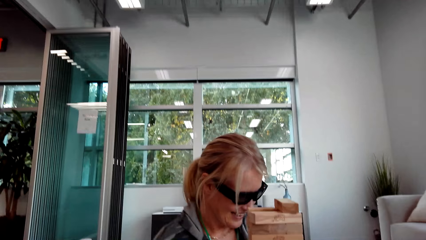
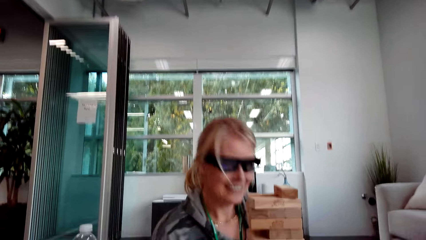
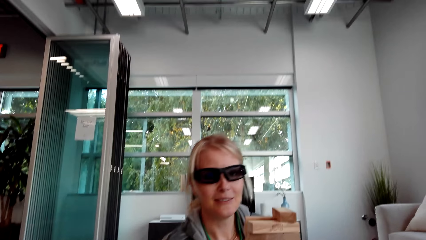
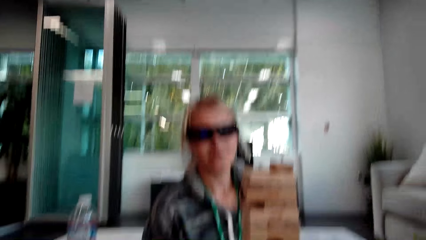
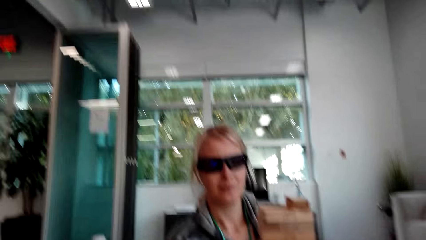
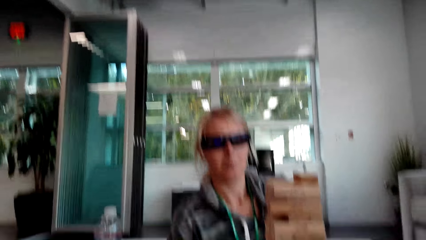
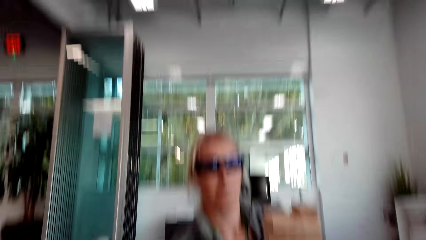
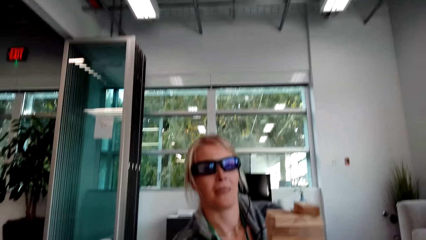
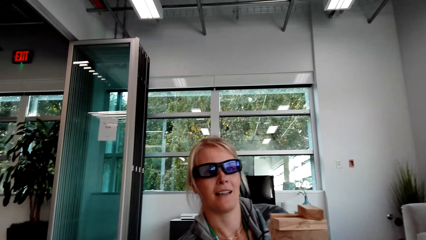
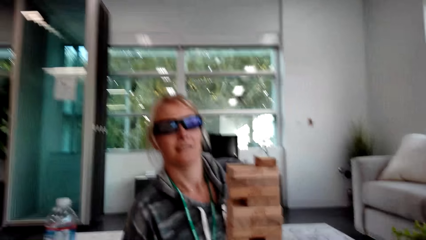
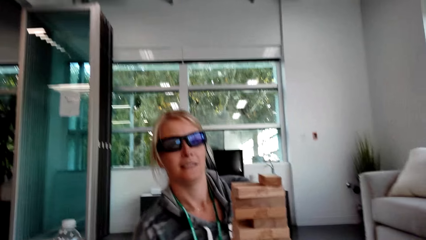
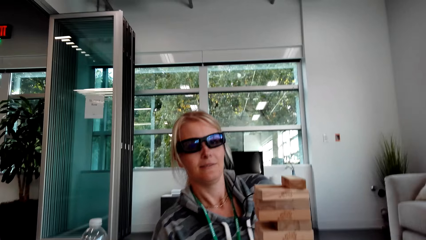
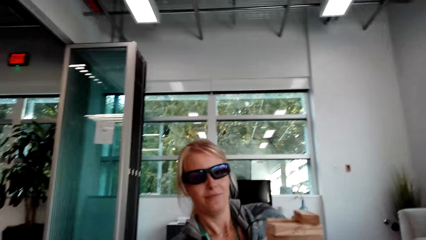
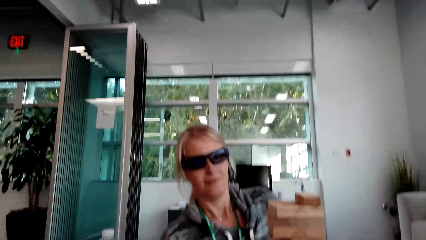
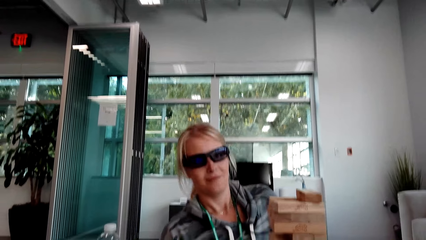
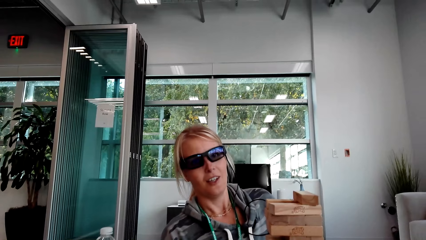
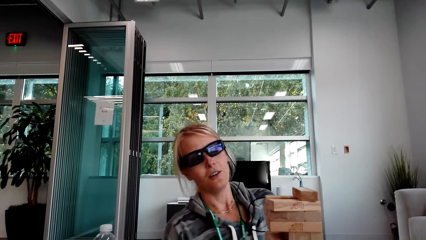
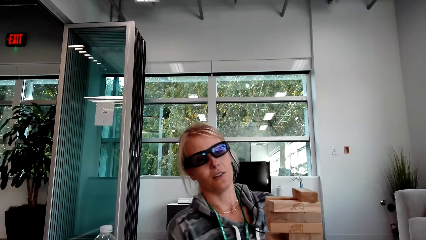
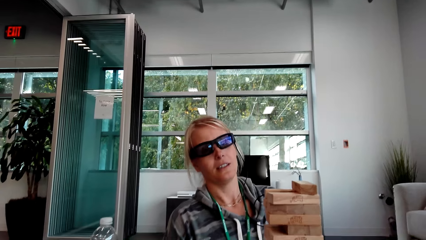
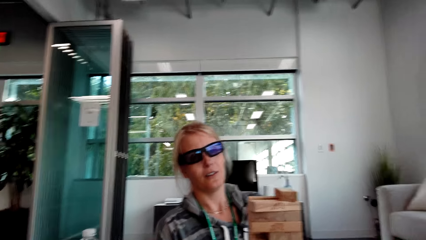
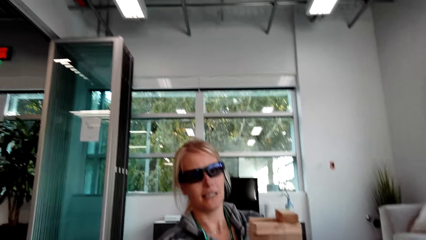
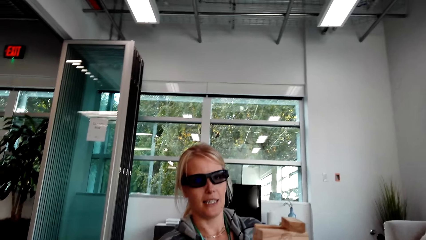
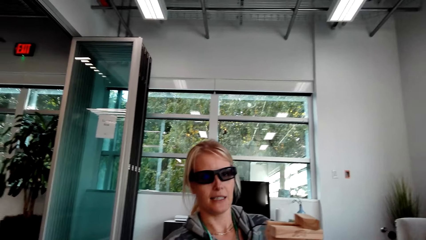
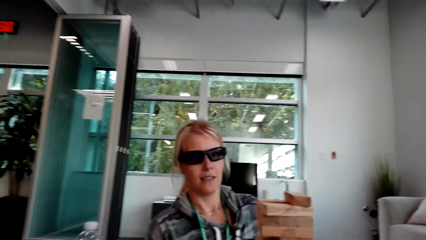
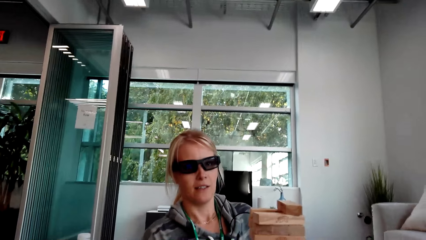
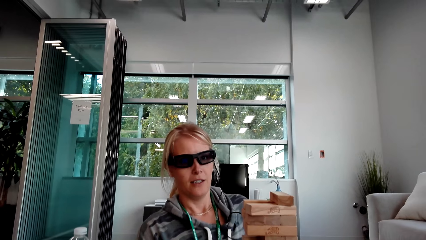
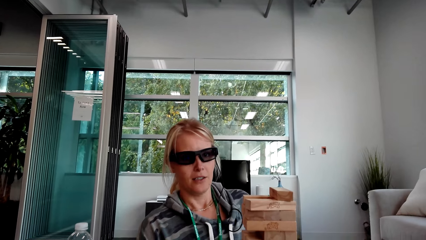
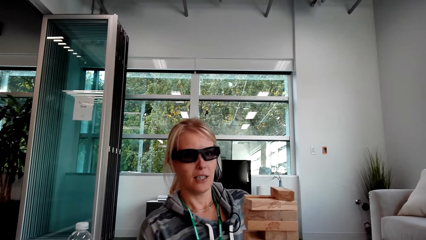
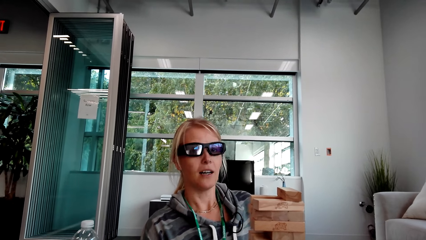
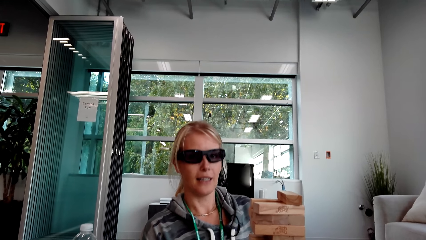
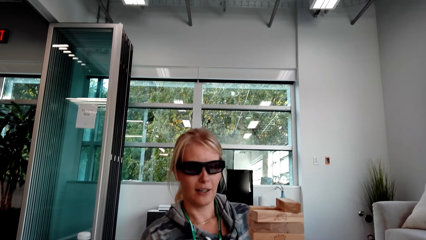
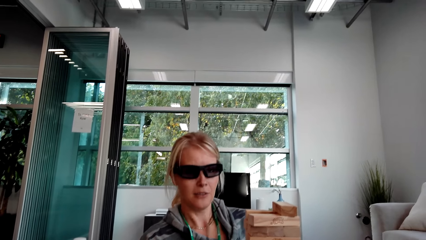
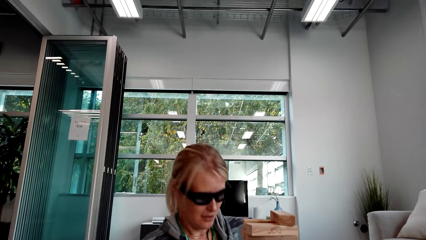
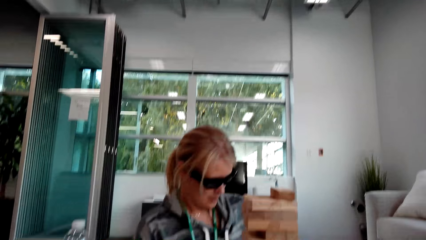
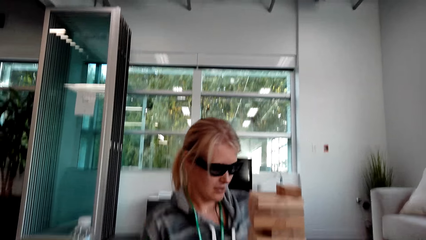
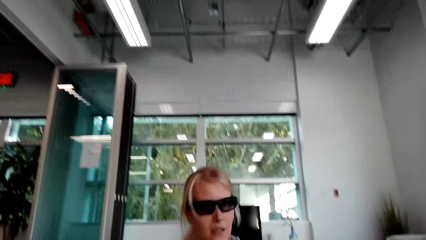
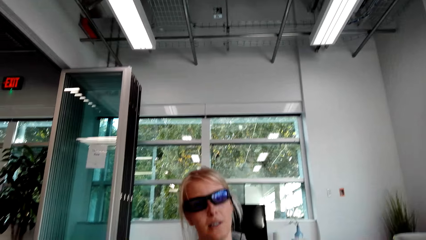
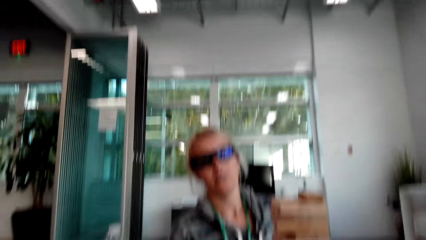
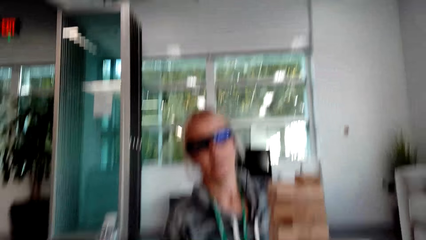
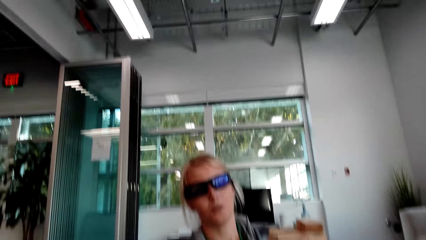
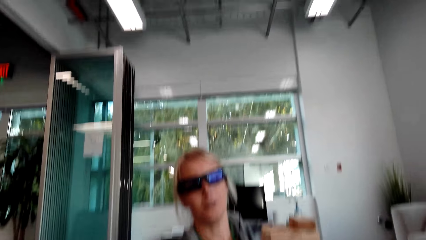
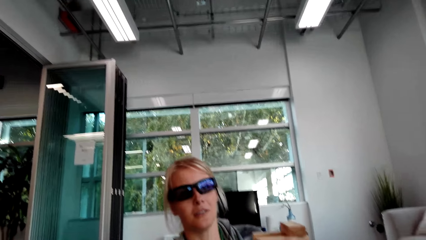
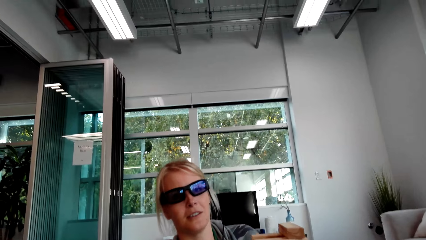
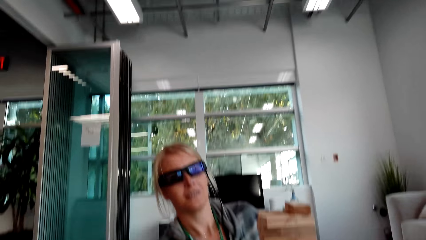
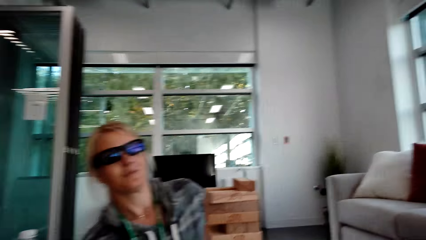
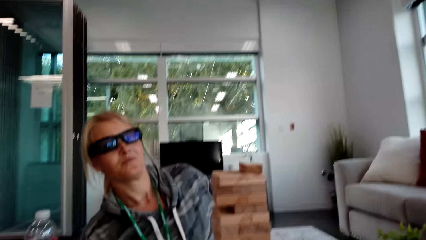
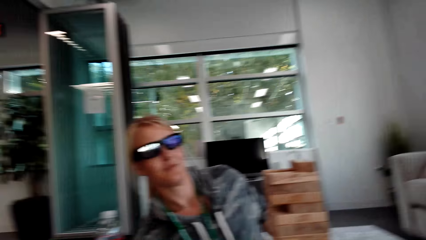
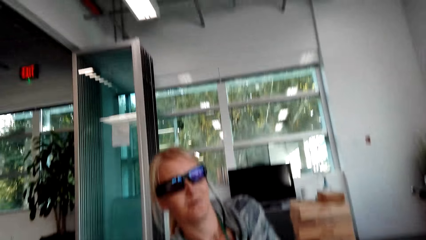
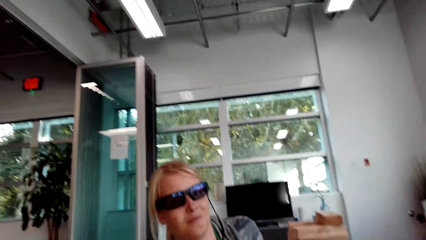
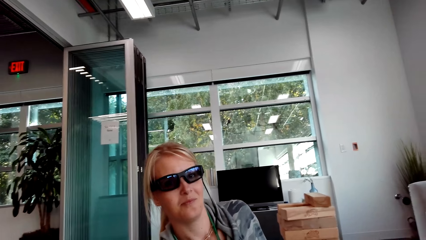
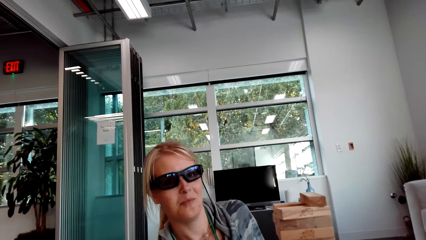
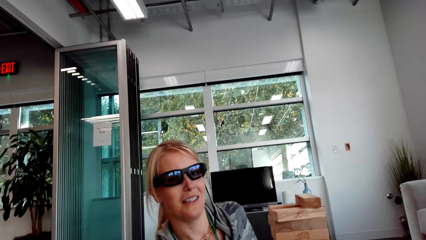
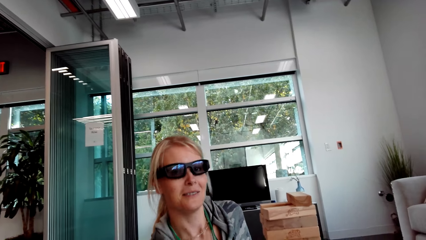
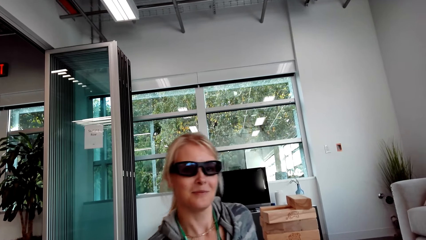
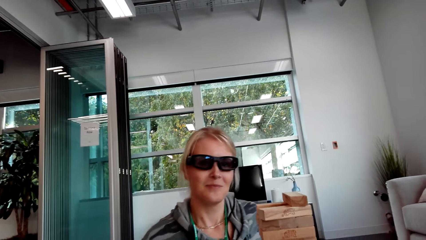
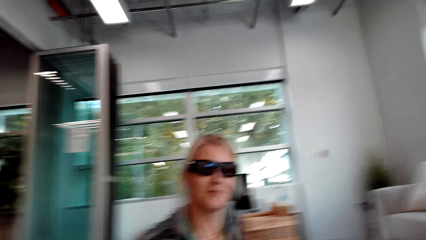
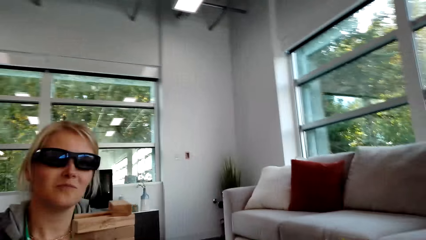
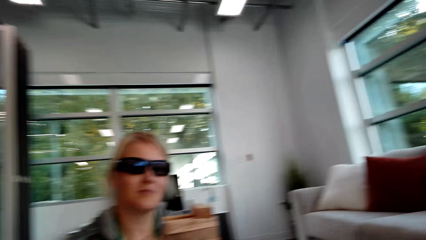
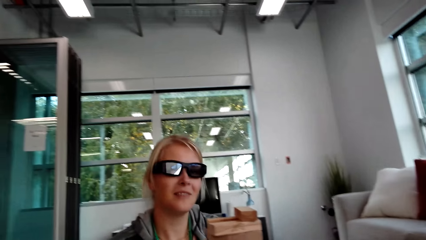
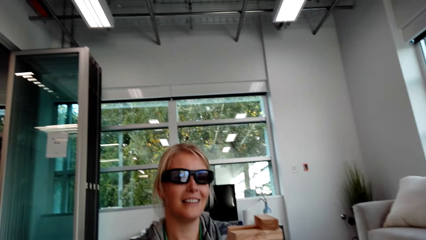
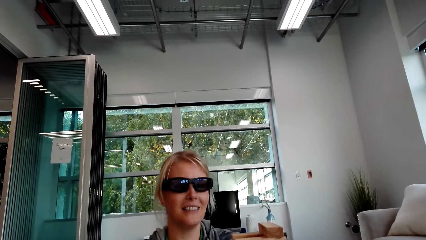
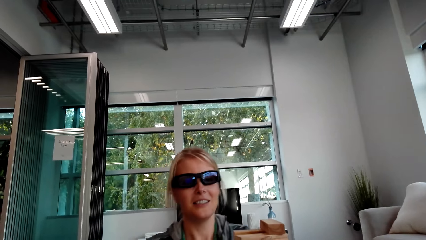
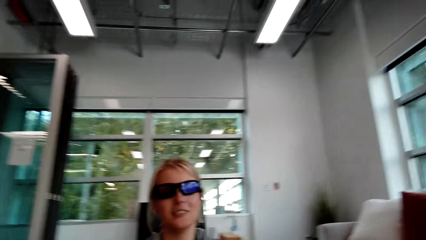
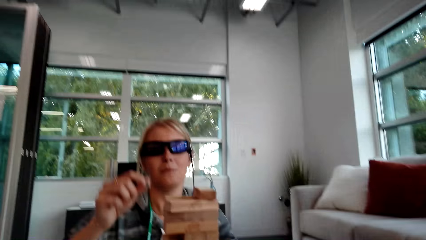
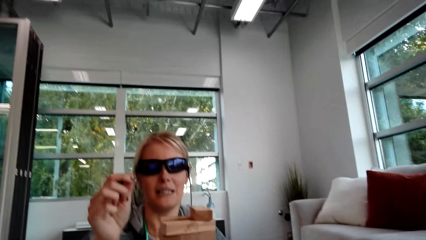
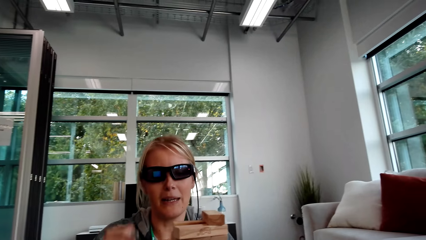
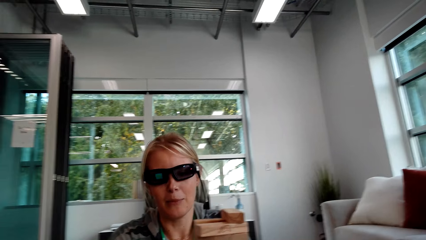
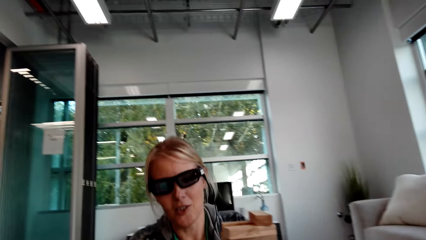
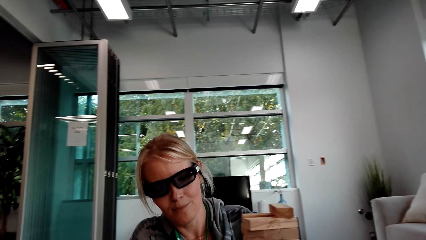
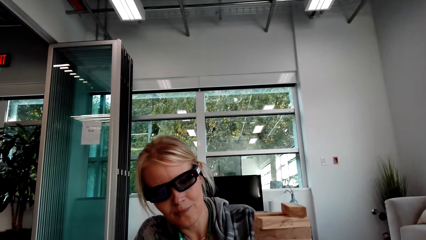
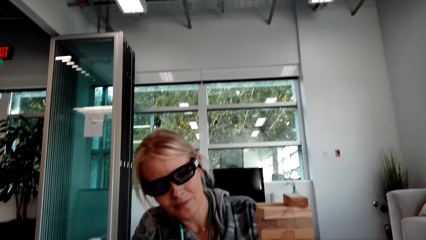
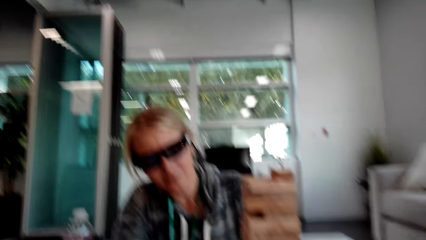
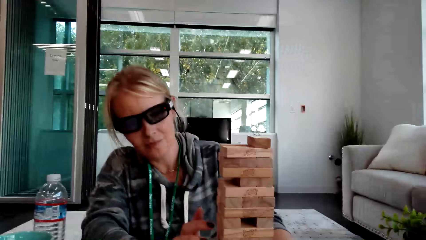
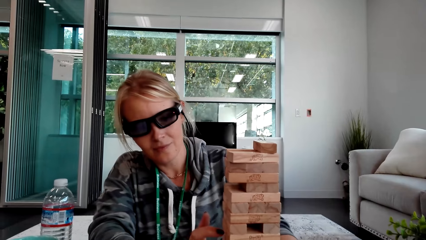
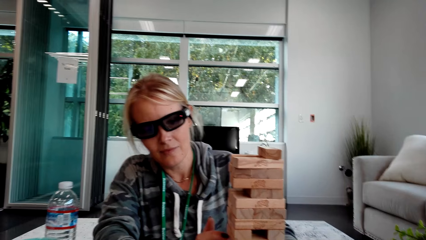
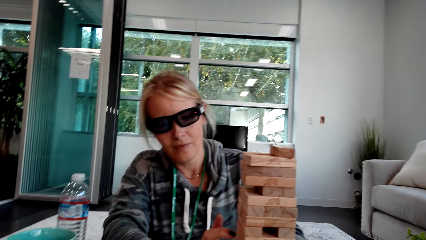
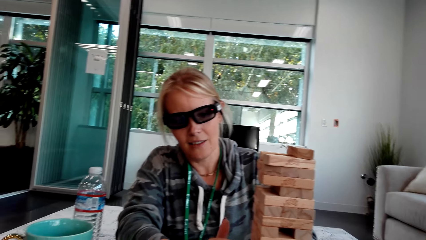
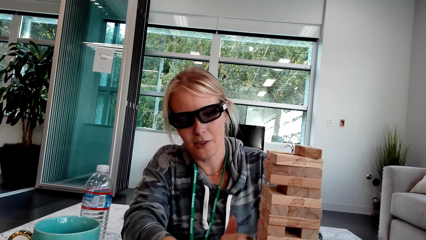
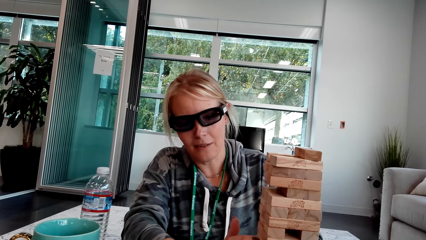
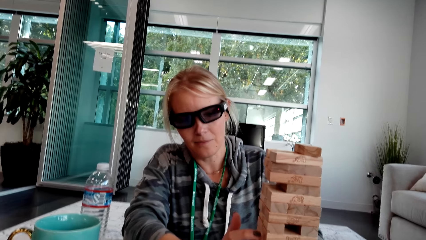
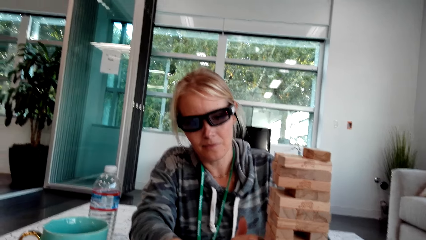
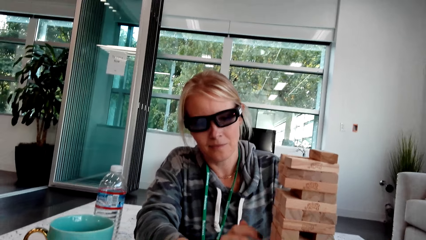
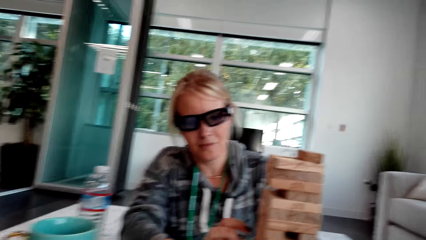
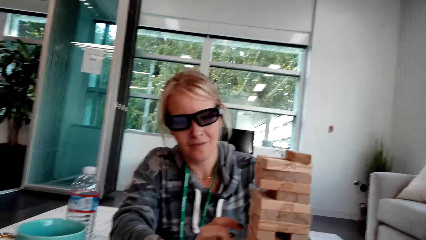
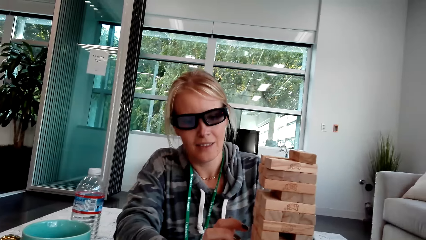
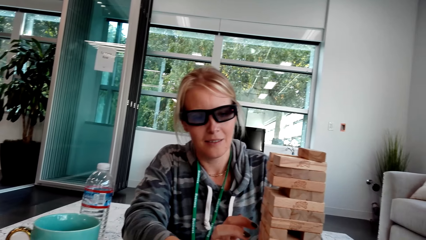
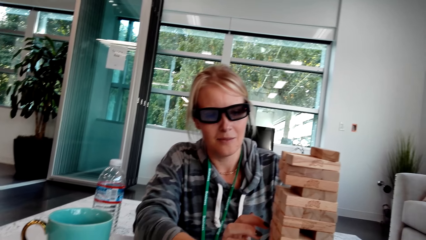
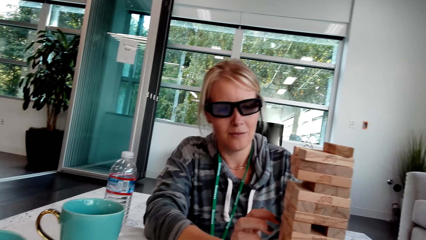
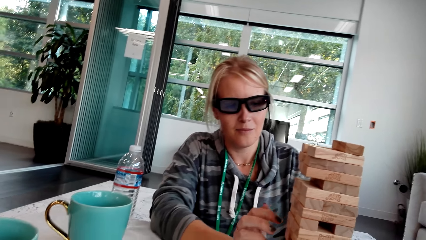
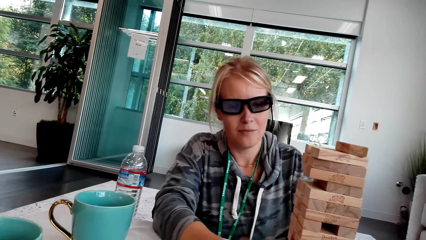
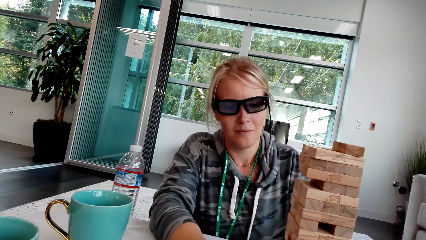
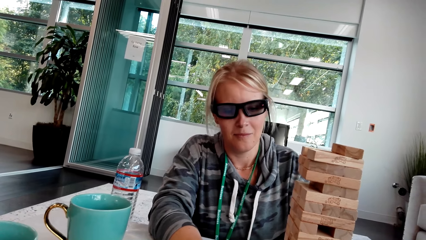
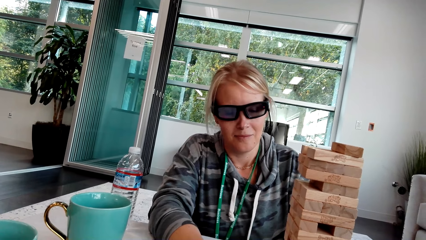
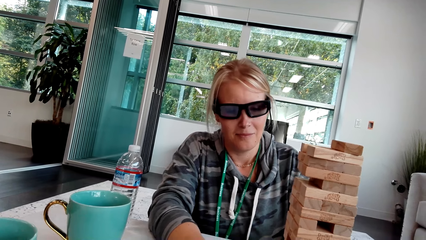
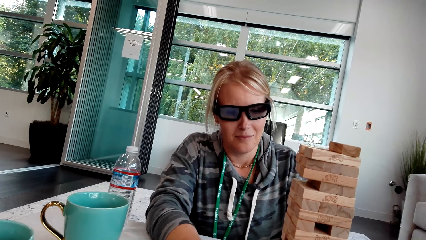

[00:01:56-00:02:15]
The camera wearer talks. A woman interacts with another woman. A woman talks. The woman moves the hands.
